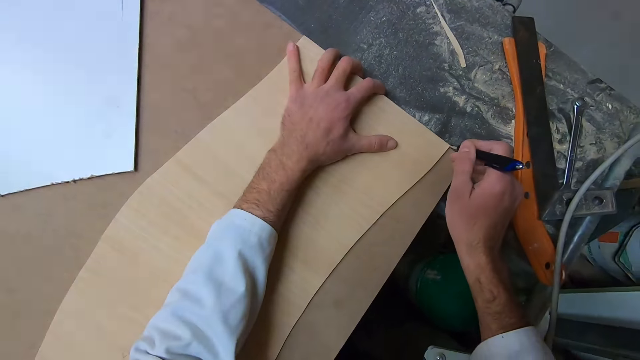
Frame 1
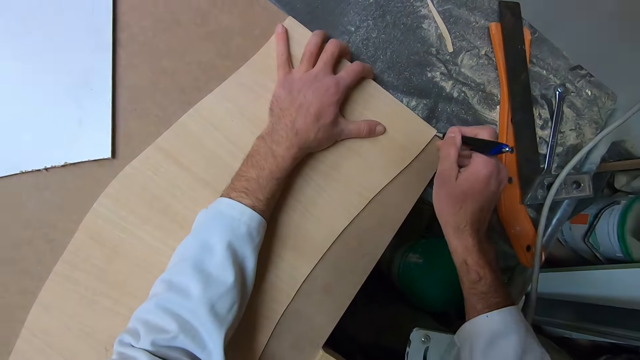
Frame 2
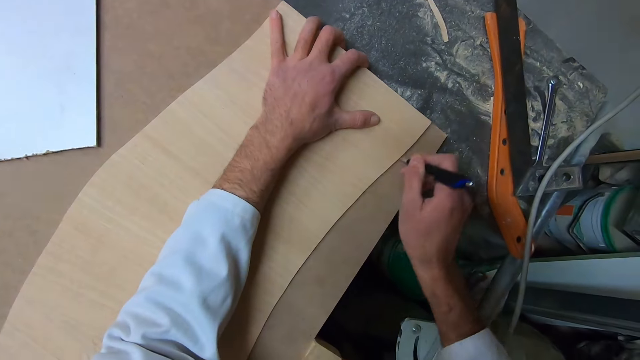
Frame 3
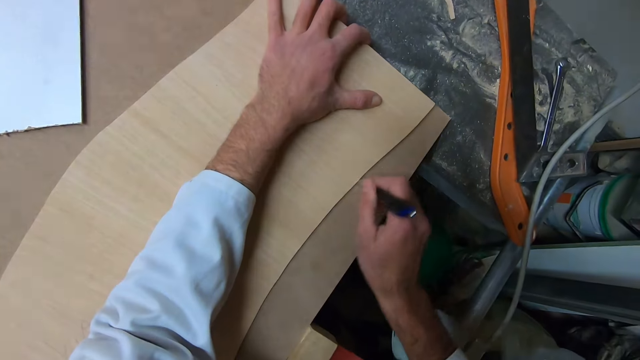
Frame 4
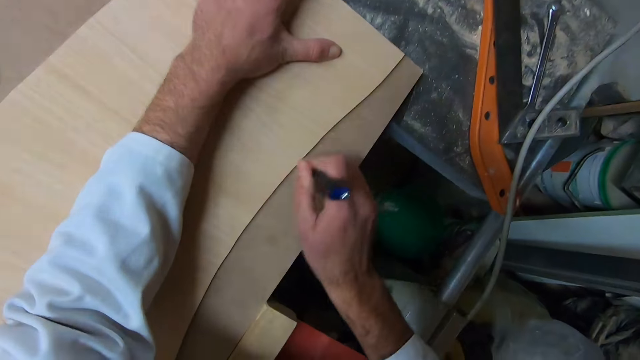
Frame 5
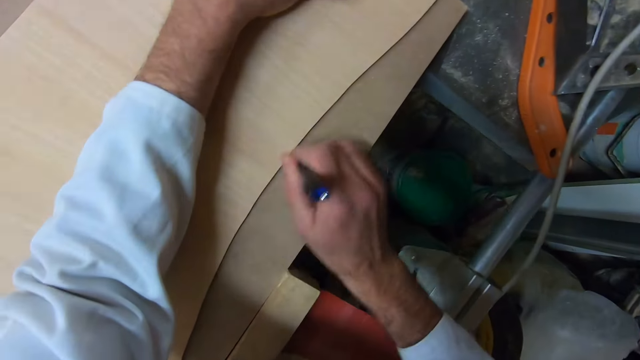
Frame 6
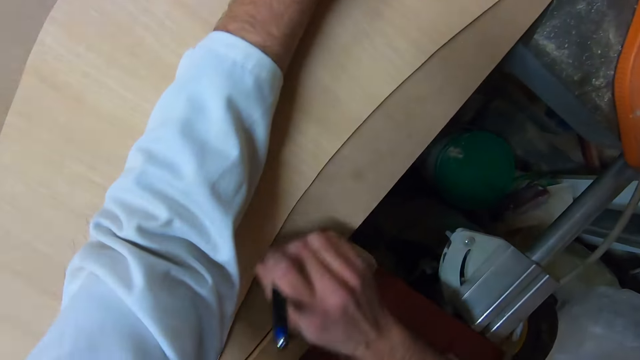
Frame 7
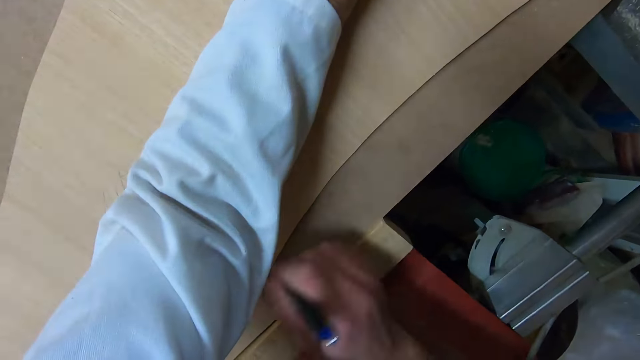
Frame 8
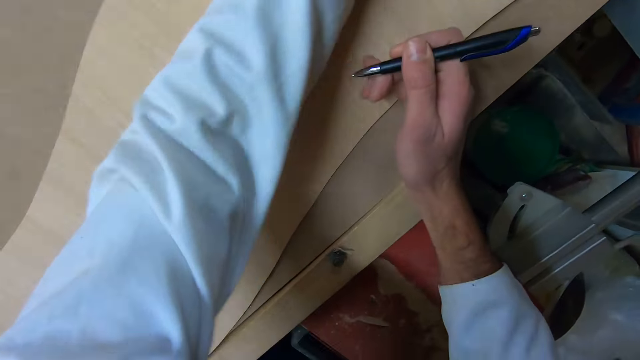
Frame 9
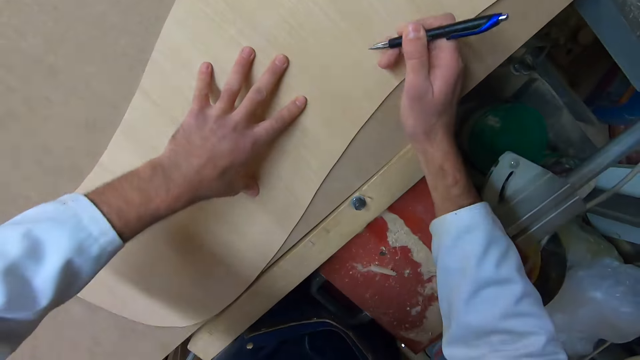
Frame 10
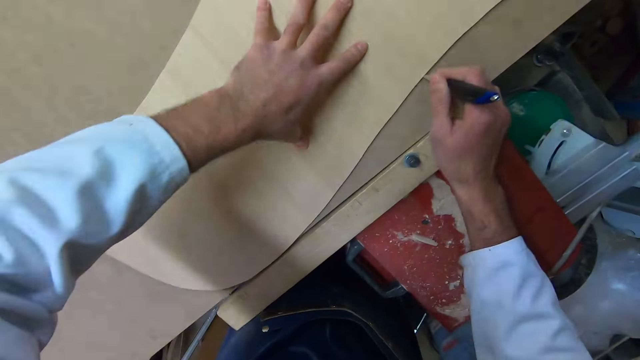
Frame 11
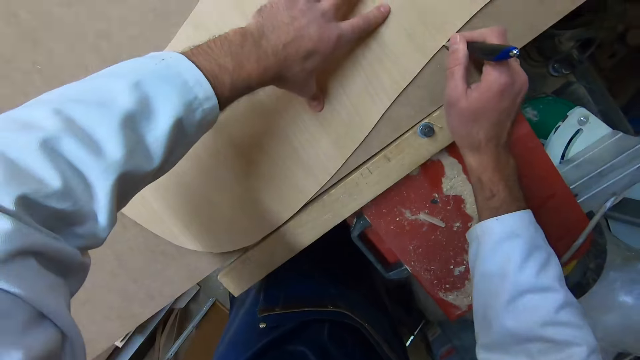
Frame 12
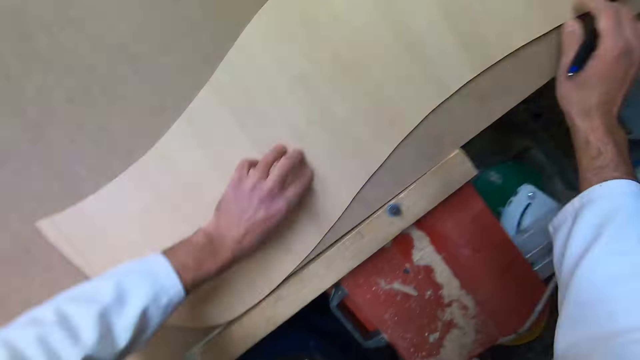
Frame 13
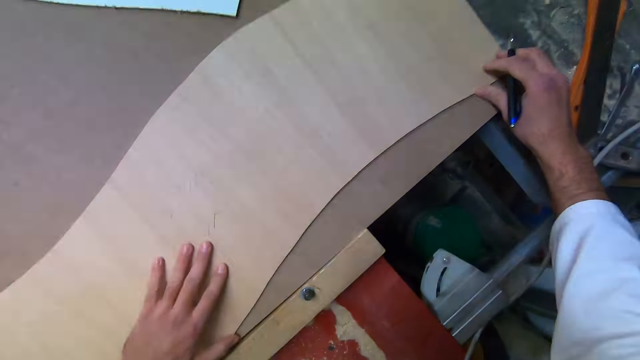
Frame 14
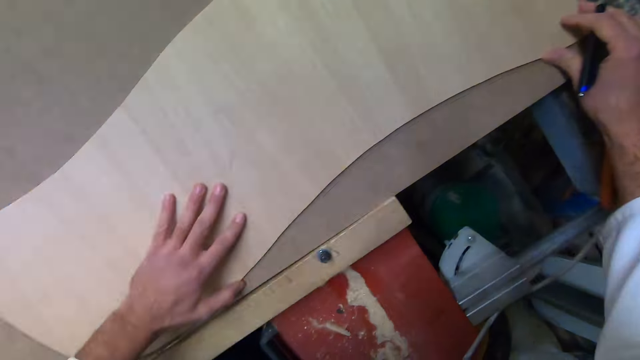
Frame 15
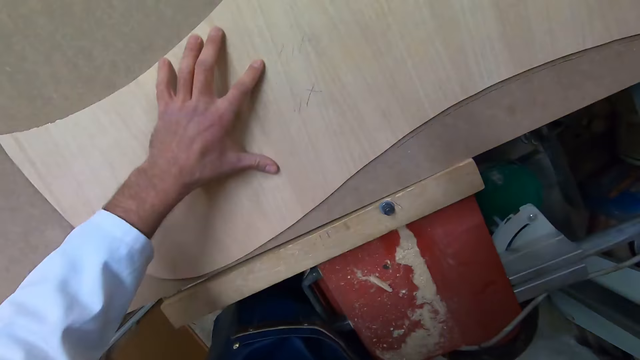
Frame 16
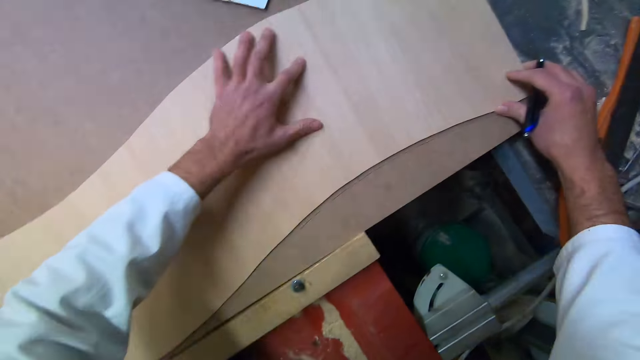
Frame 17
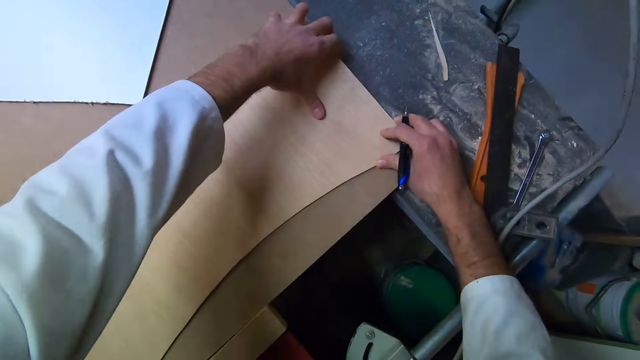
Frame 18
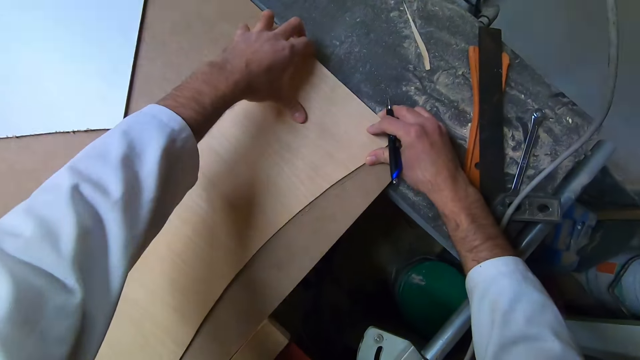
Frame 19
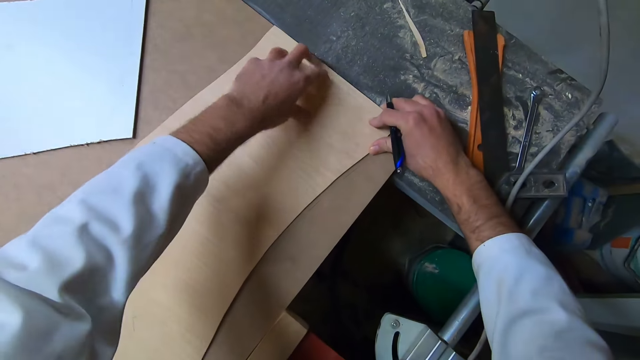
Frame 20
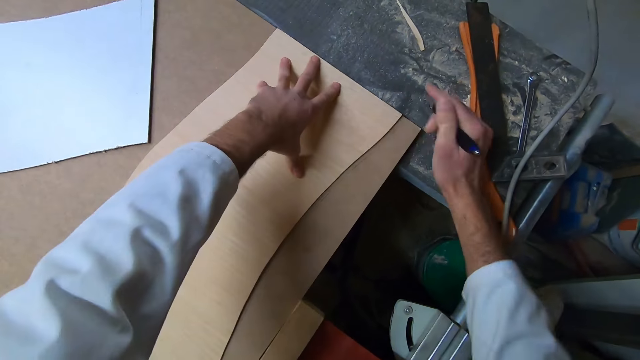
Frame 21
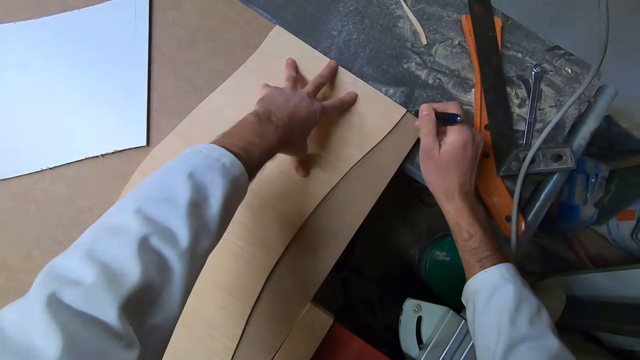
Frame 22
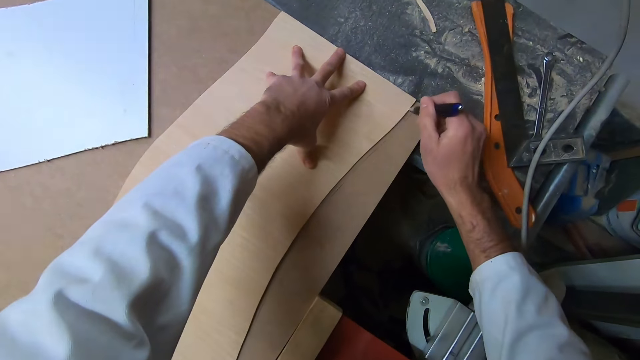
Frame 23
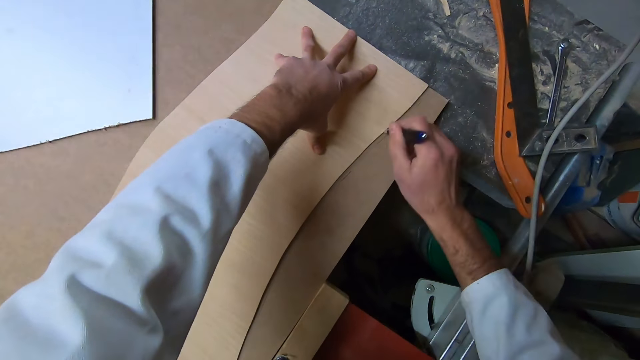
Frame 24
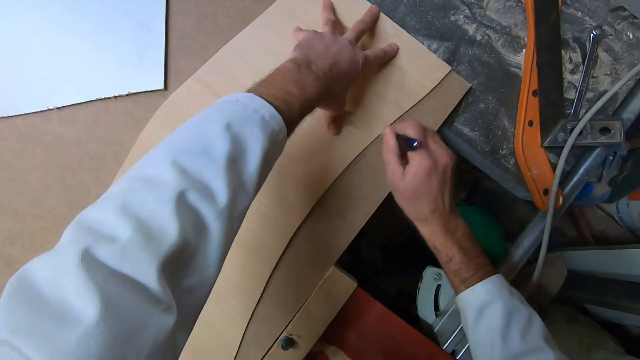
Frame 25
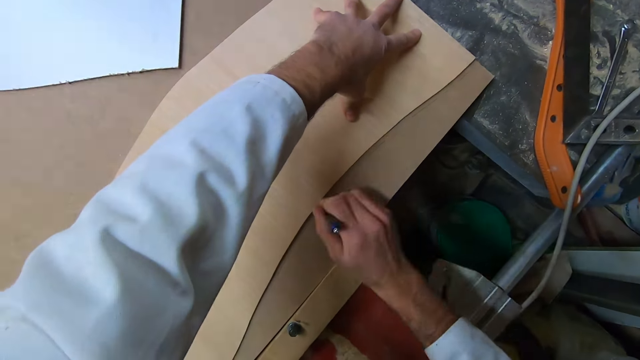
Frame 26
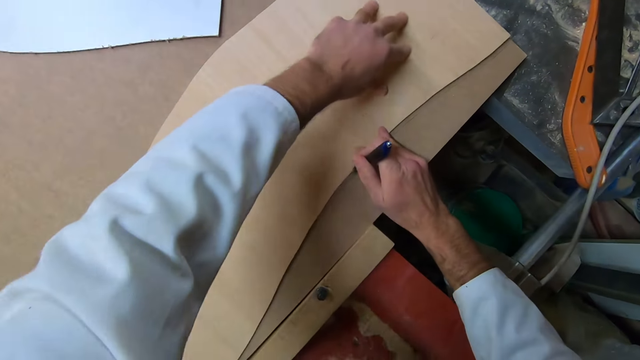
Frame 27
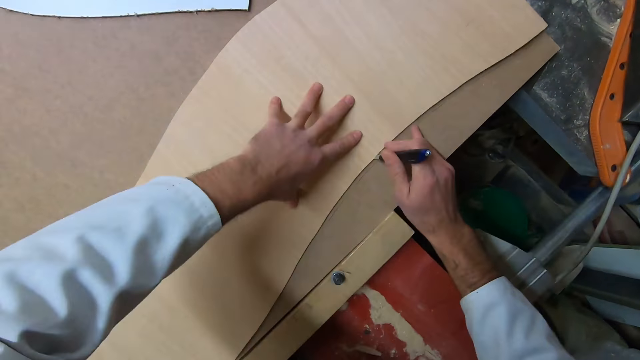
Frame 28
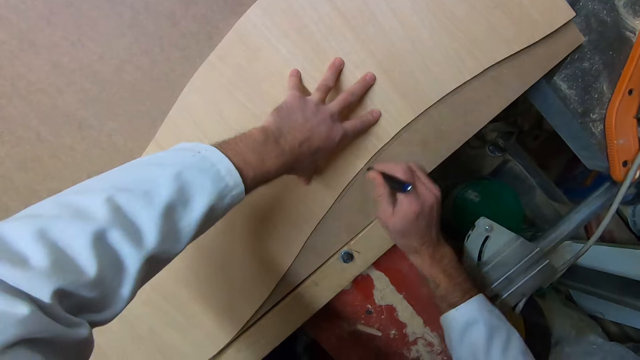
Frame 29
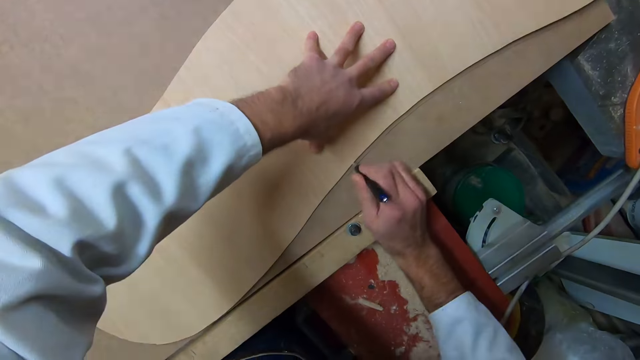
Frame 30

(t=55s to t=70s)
The camera wearer draws the design of the cutout on the wood. They hold the piece of wood on the table. They draw a line on the wood.

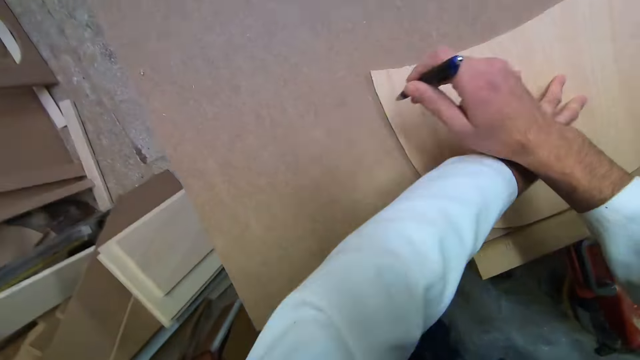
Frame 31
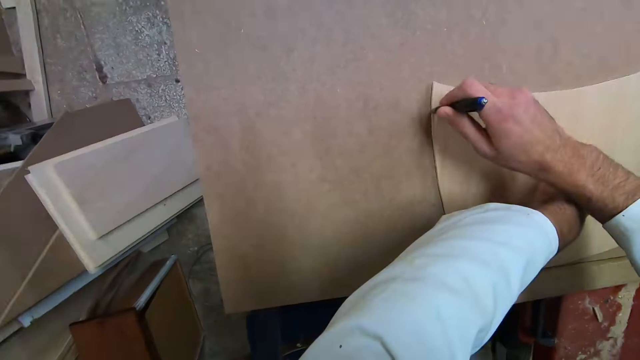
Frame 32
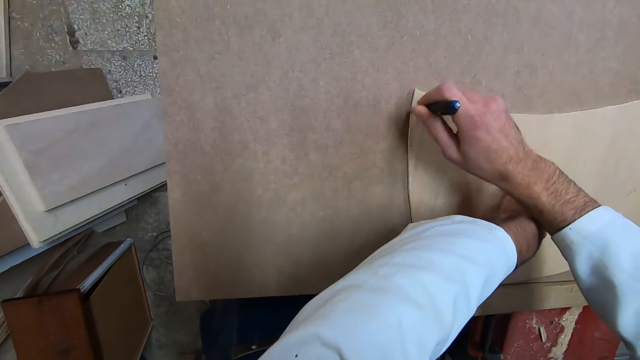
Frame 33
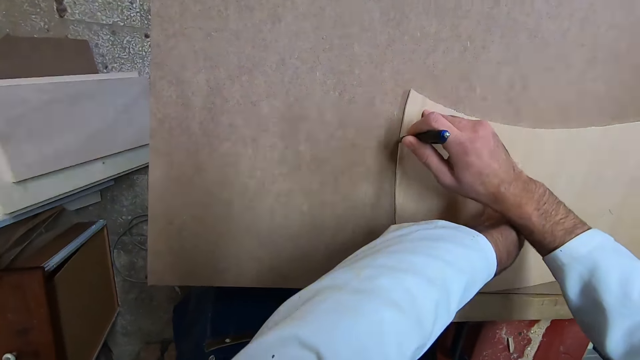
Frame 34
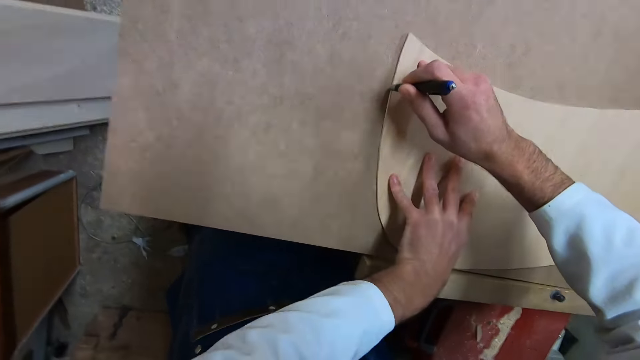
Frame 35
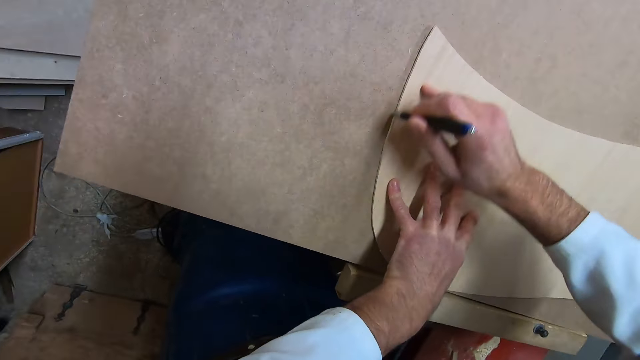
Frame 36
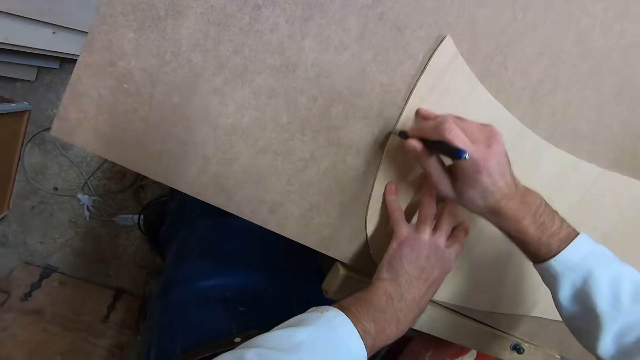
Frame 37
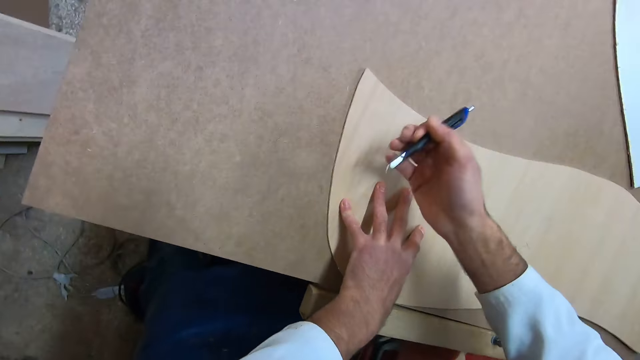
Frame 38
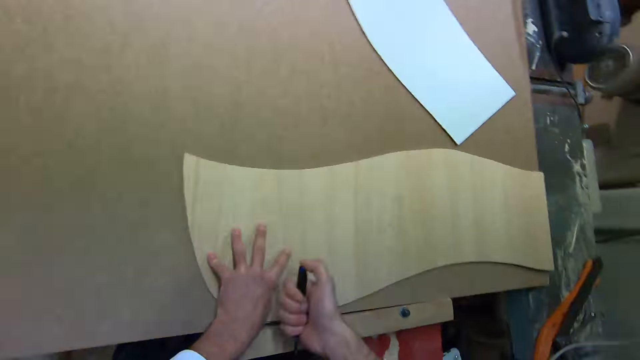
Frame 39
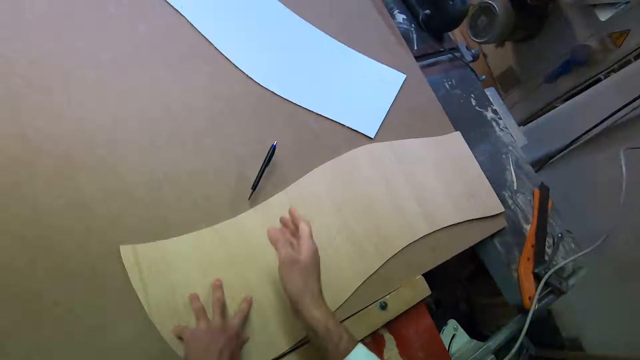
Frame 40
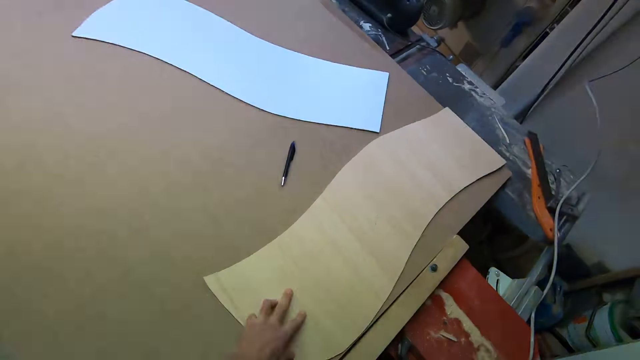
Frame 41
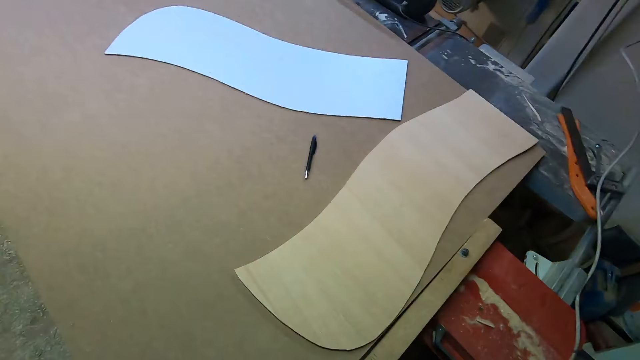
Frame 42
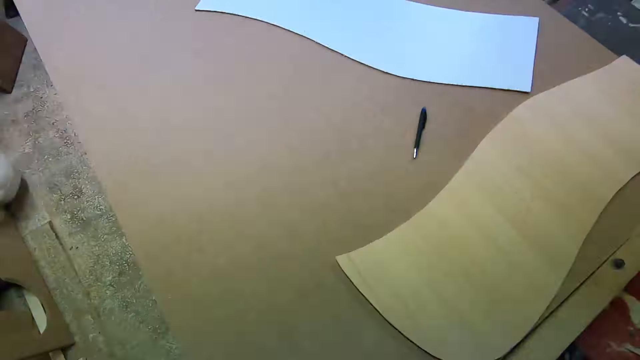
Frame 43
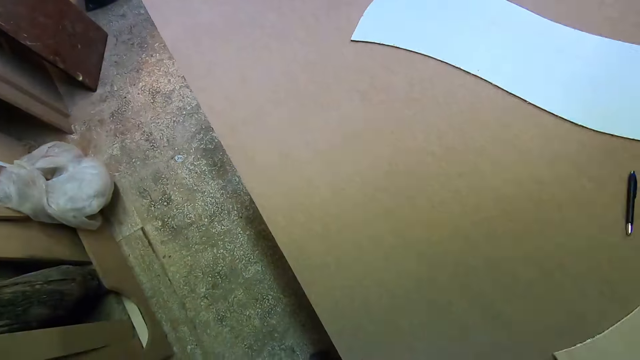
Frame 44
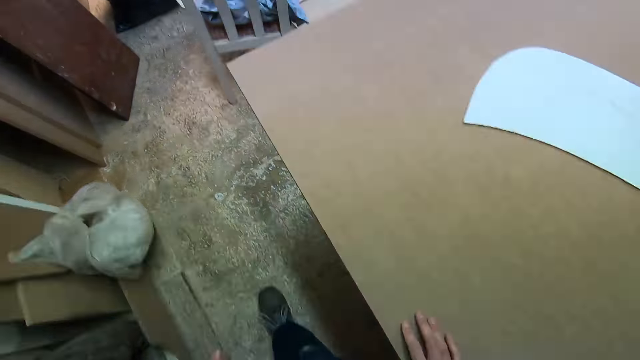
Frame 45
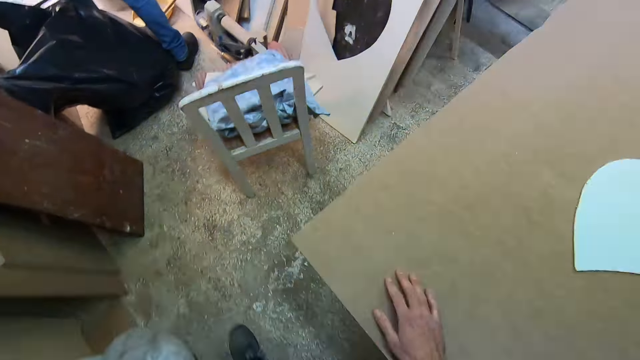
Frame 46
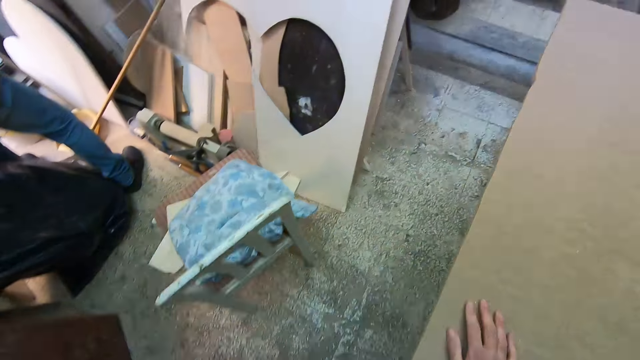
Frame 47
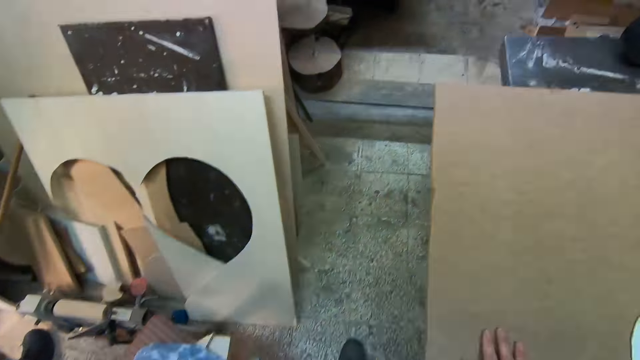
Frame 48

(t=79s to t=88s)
The camera wearer stops drawing the line on the wood. They throw the pen on the wood. They hold the piece of wood on the table. They walk on the floor.
